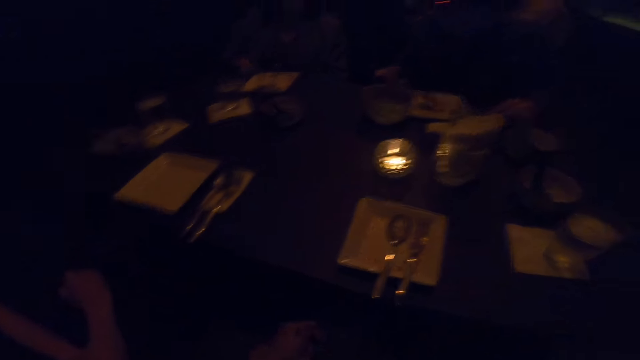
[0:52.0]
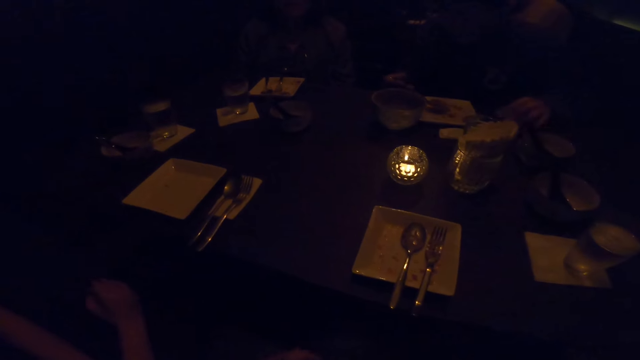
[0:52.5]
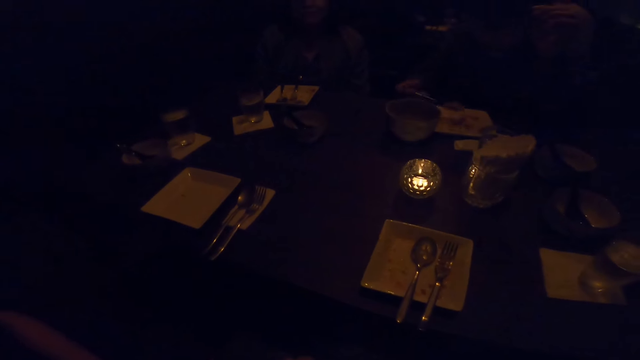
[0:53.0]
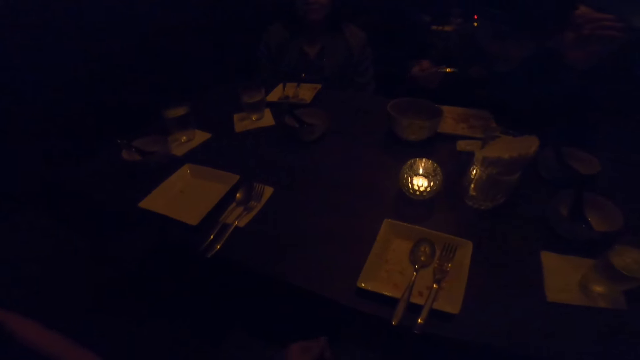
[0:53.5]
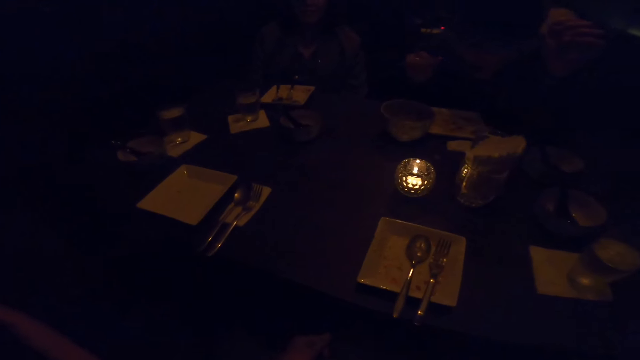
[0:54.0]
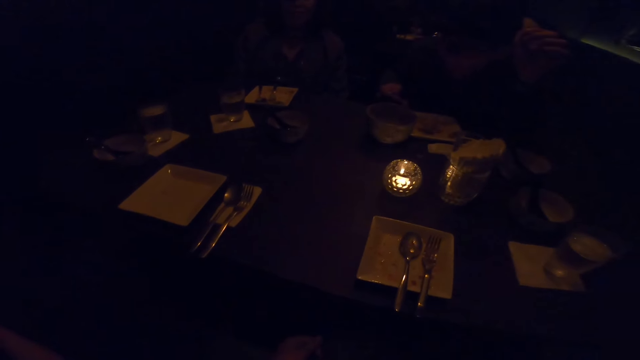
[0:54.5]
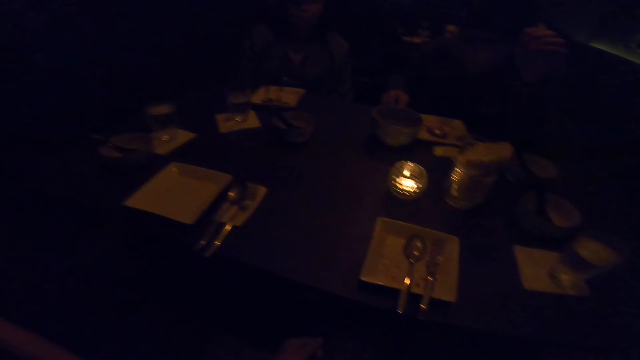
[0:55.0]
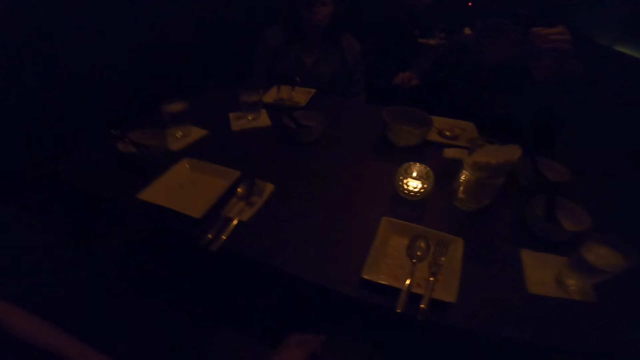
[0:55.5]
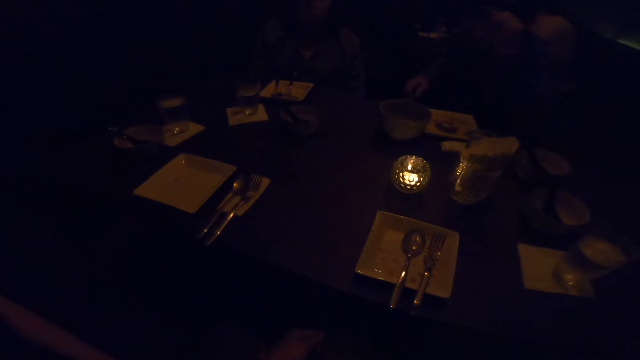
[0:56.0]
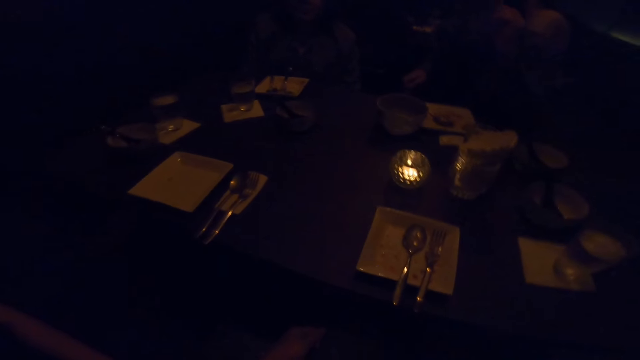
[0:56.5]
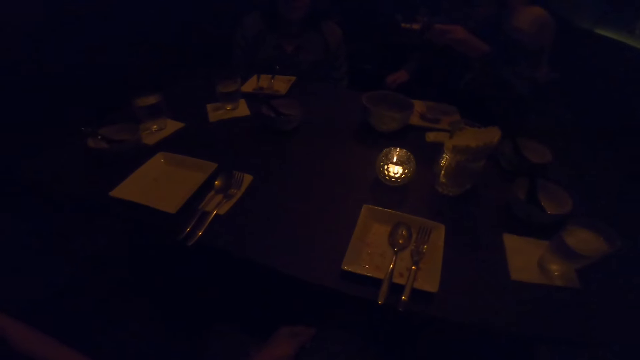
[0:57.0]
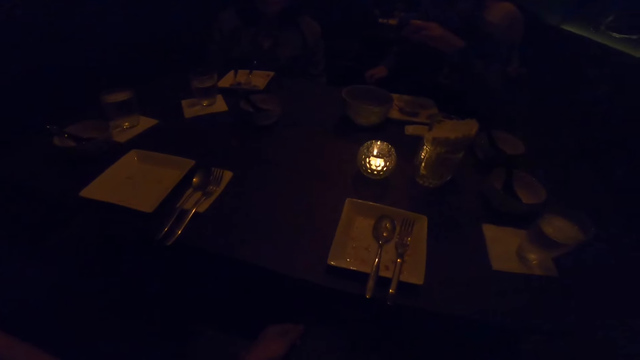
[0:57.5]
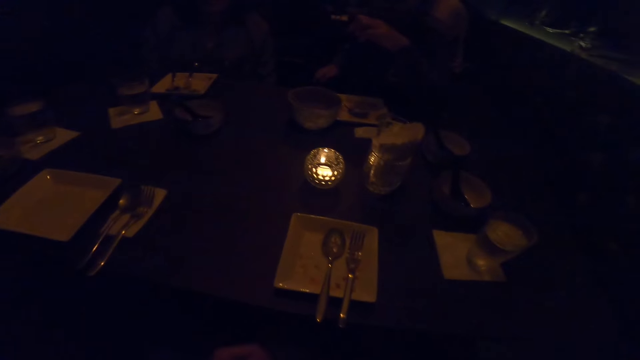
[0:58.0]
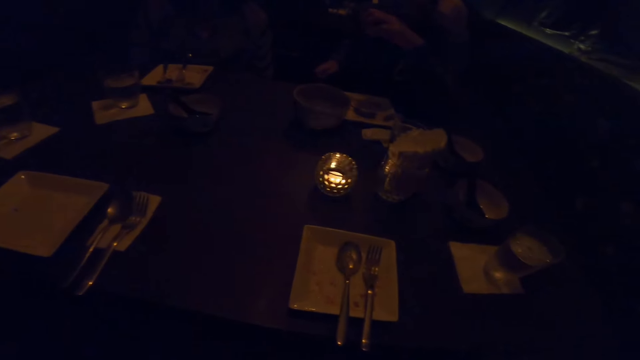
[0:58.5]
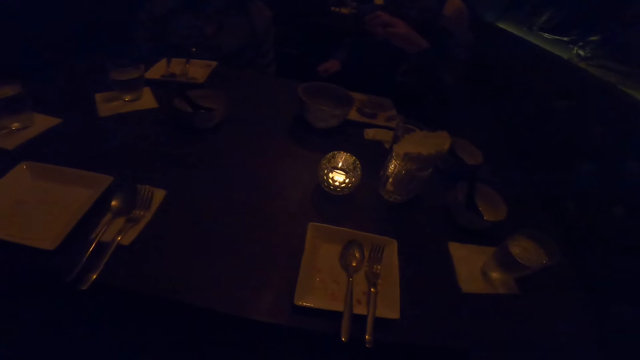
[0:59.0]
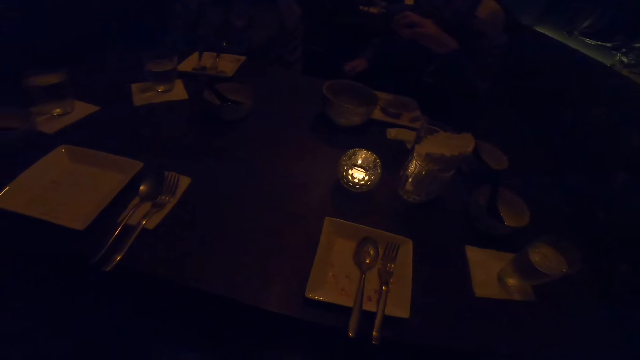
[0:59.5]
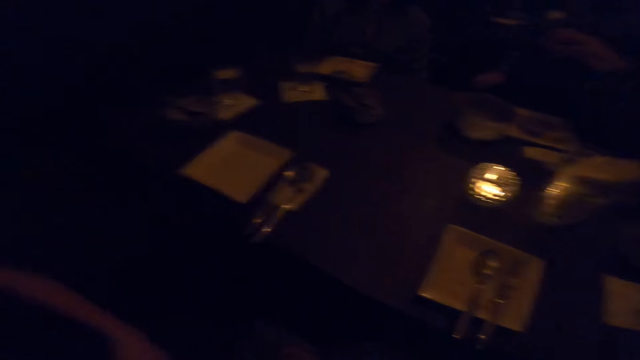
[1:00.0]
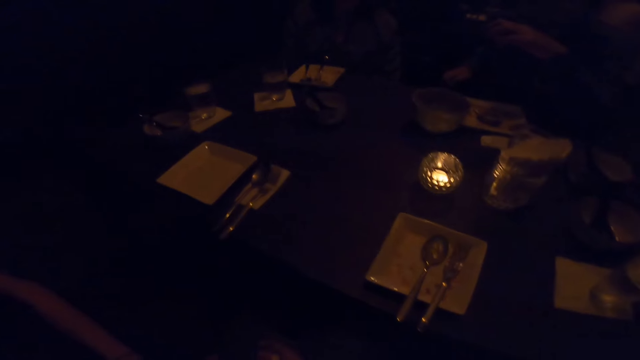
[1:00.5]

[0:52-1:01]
A man moves his hand. A woman eats the food, puts down the spoon, and points her finger.

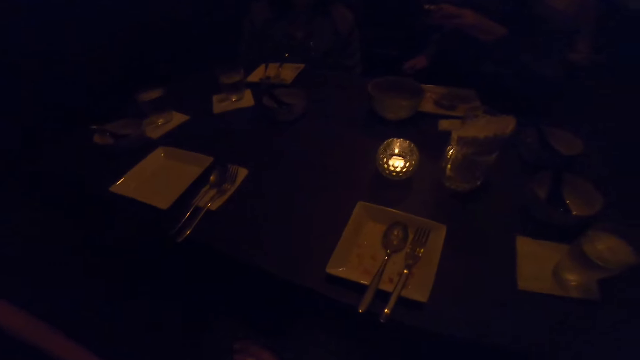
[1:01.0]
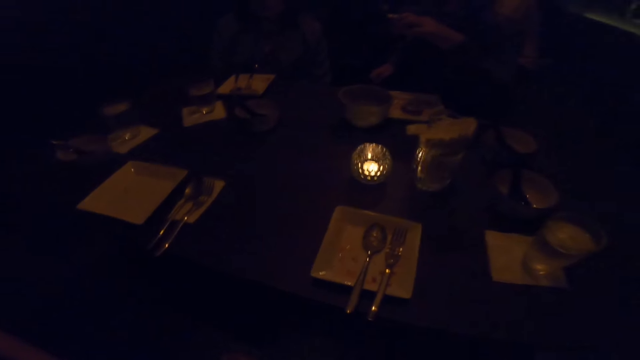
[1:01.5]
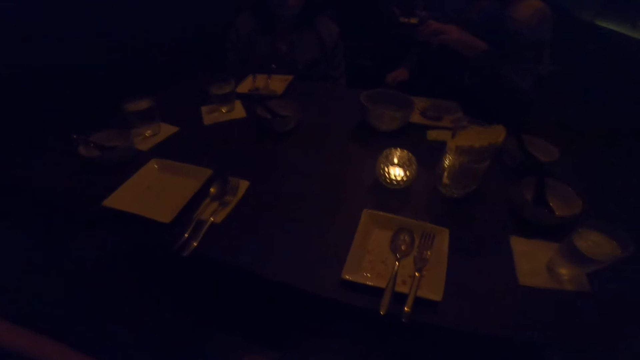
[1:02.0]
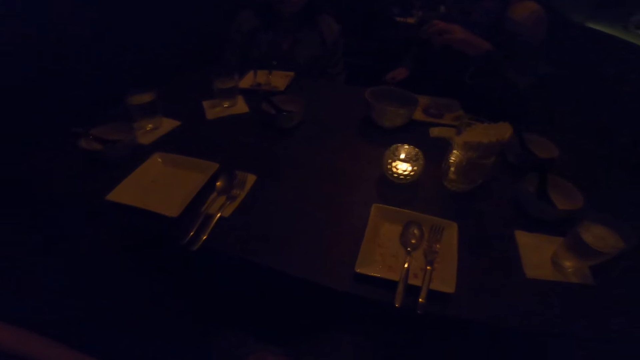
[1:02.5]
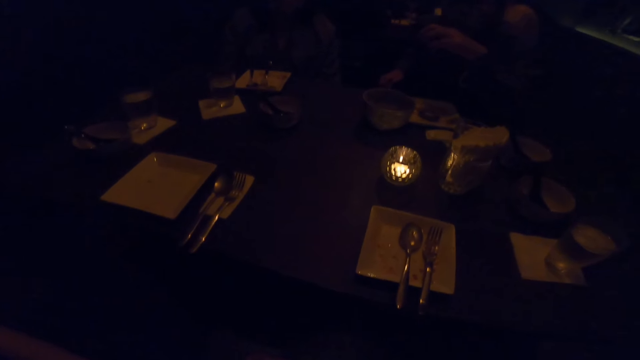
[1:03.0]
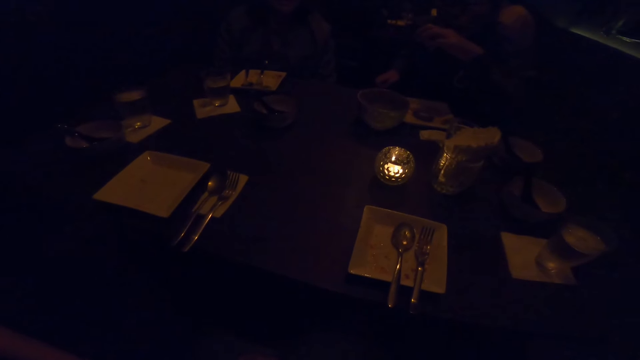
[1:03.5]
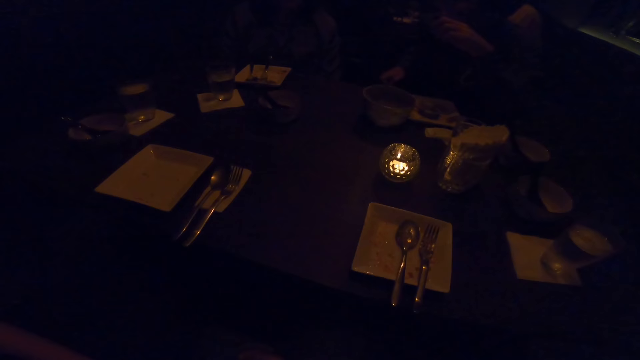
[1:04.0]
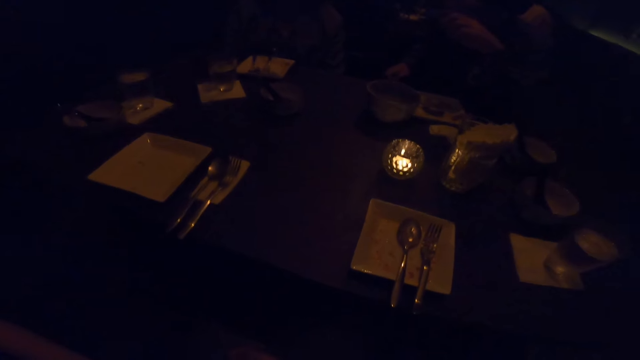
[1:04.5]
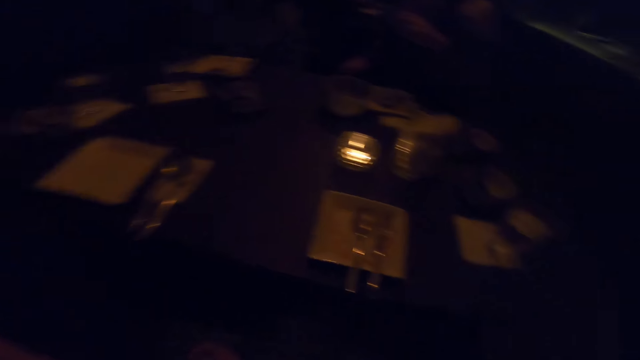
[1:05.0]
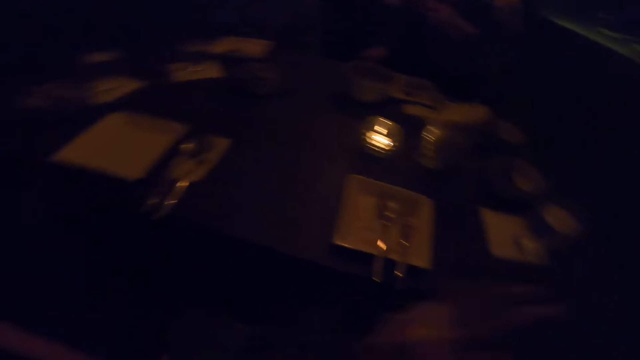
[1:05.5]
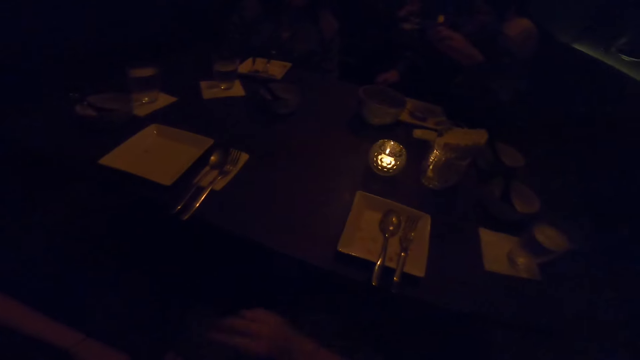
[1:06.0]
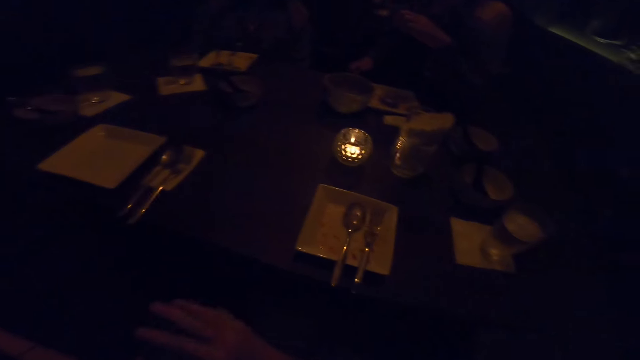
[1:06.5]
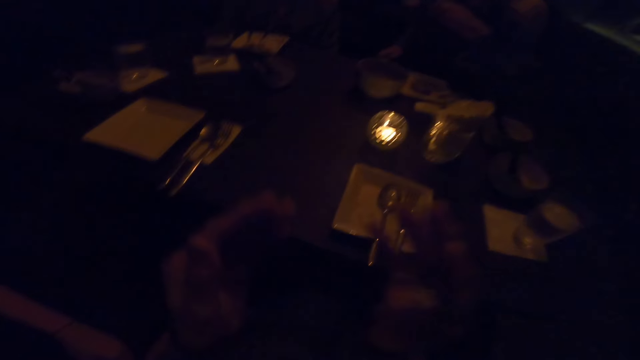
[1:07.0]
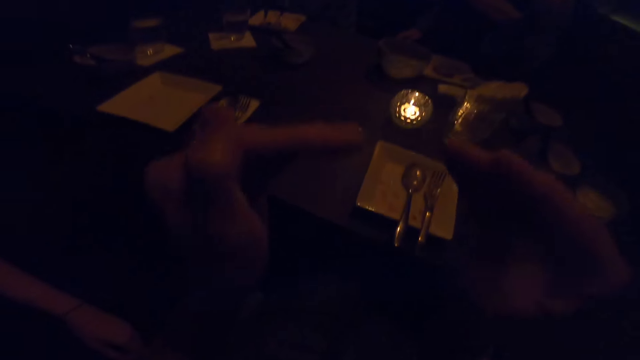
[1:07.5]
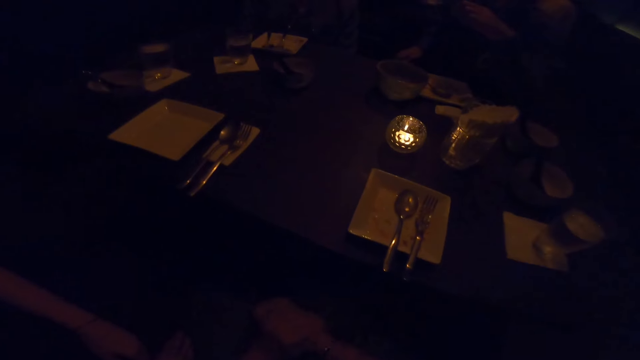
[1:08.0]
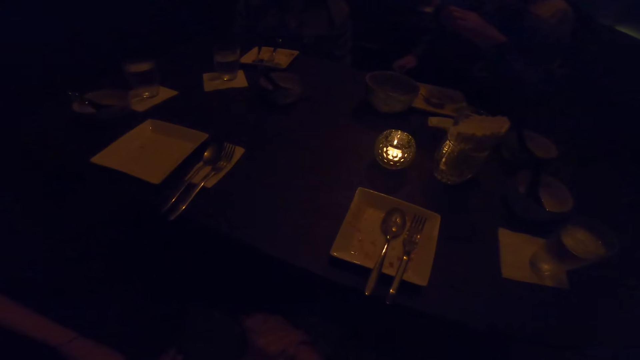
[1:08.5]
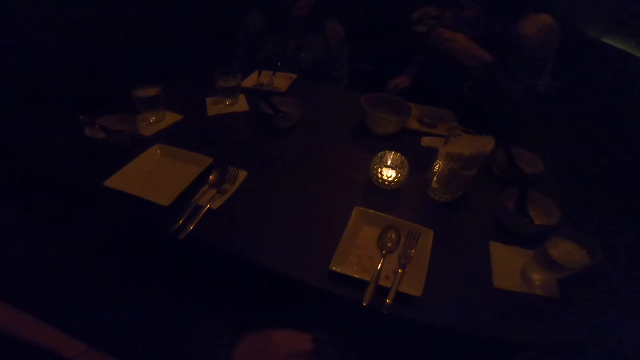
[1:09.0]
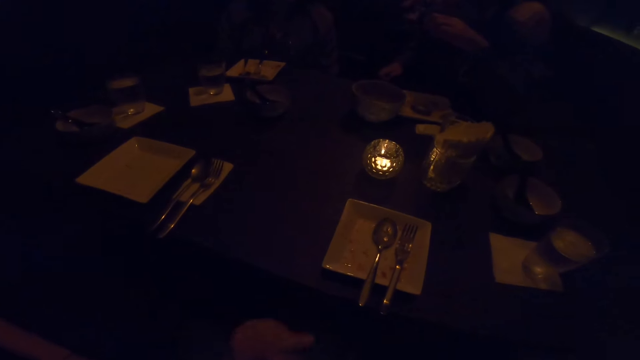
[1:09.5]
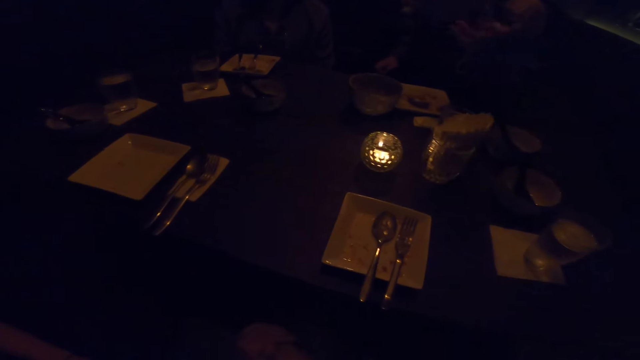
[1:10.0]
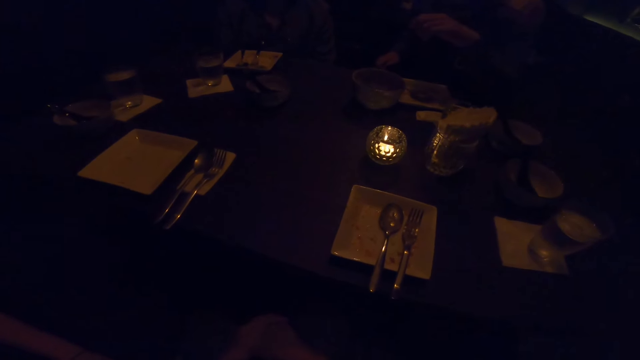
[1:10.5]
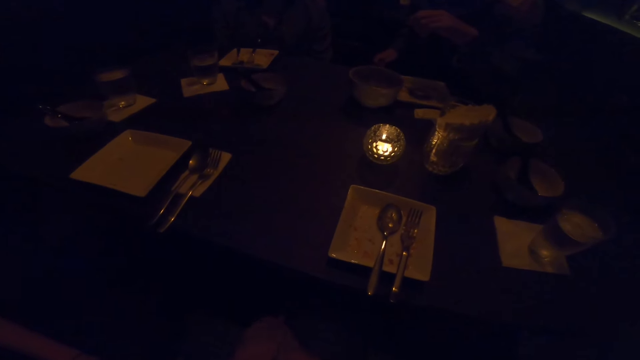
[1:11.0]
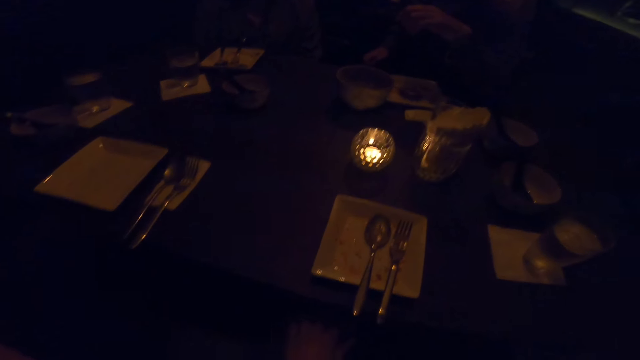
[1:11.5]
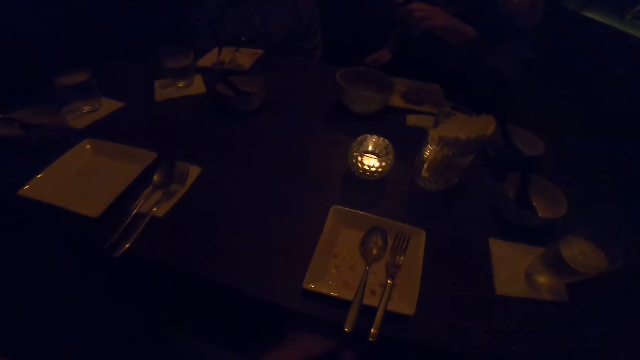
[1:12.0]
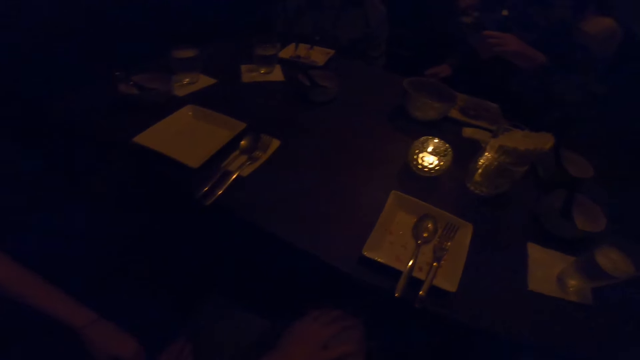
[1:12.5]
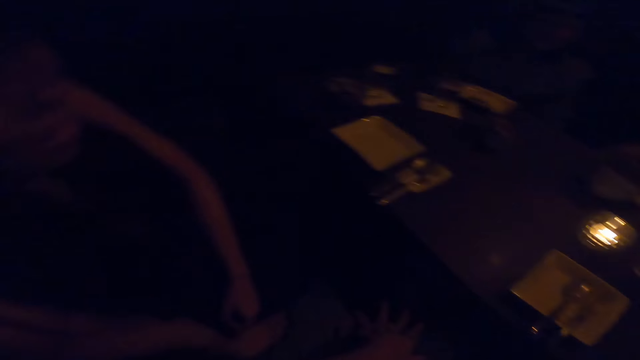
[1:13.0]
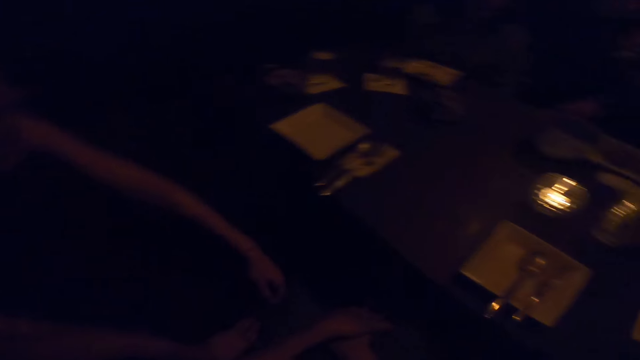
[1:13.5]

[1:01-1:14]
A woman converses. The camera wearer moves her hand and converses. A man converses. The camera wearer converses.
